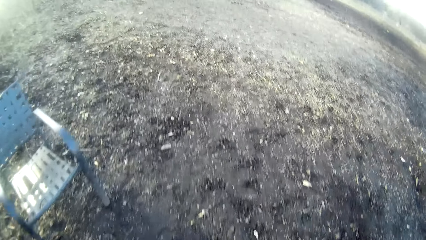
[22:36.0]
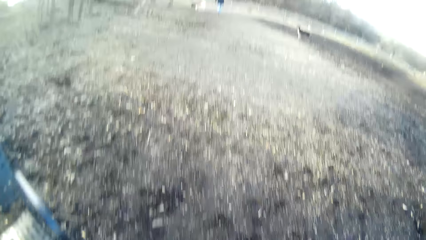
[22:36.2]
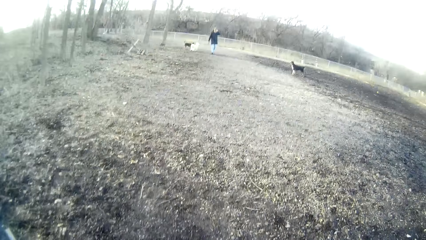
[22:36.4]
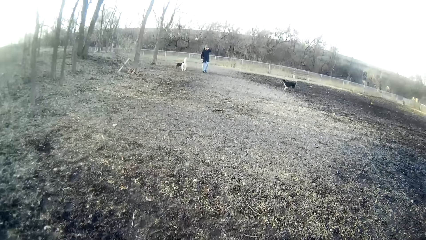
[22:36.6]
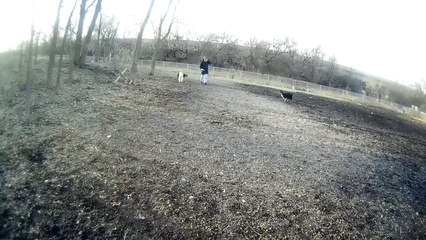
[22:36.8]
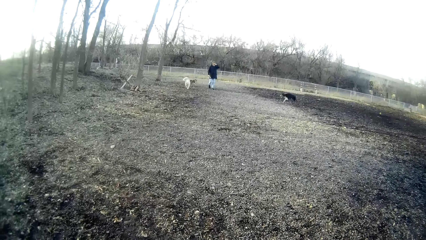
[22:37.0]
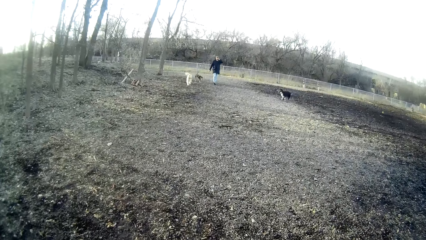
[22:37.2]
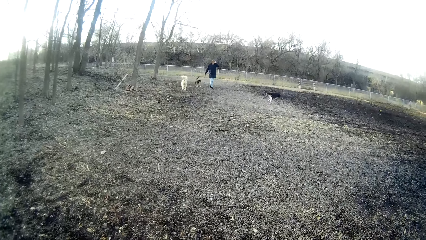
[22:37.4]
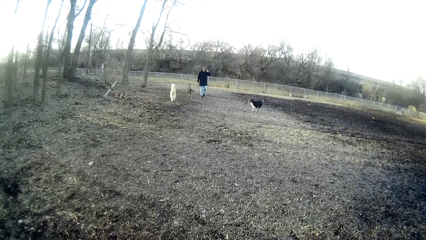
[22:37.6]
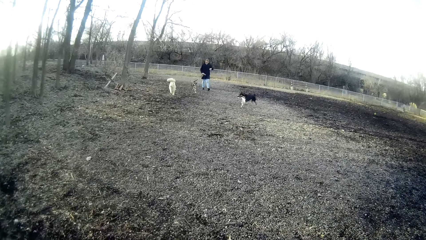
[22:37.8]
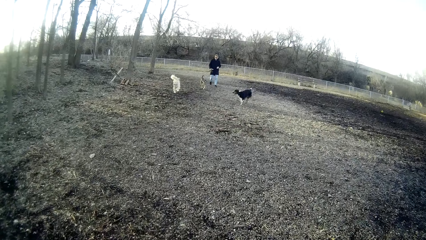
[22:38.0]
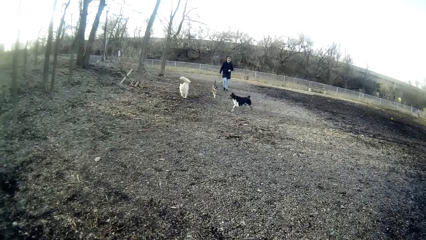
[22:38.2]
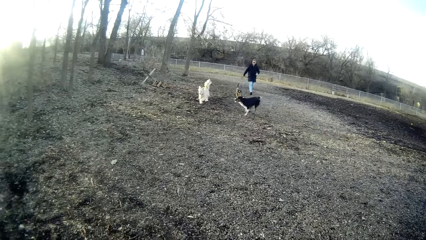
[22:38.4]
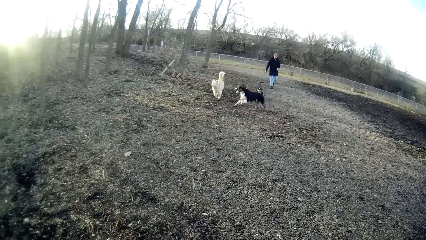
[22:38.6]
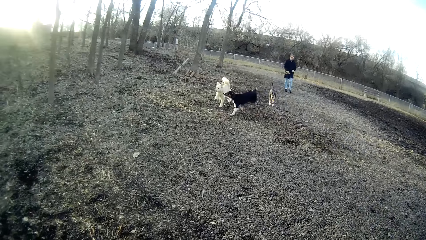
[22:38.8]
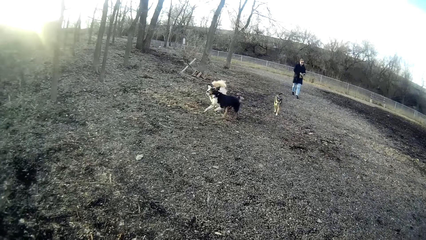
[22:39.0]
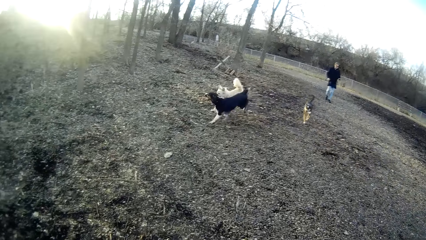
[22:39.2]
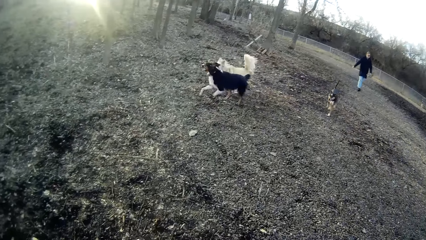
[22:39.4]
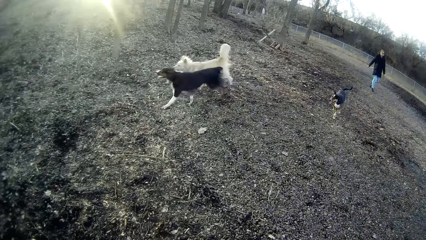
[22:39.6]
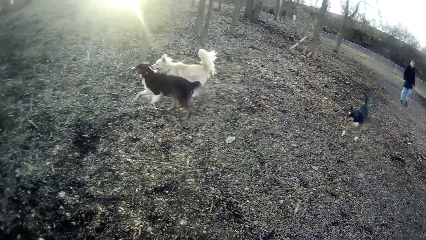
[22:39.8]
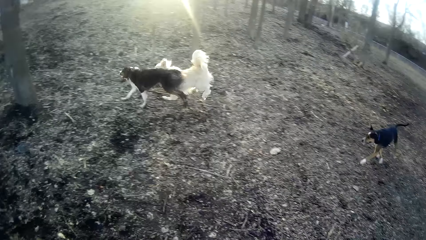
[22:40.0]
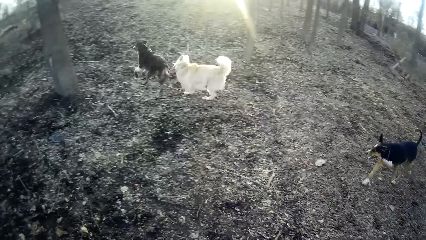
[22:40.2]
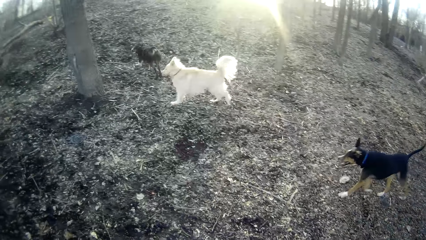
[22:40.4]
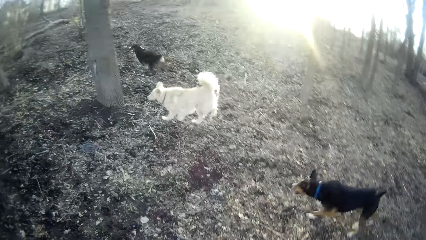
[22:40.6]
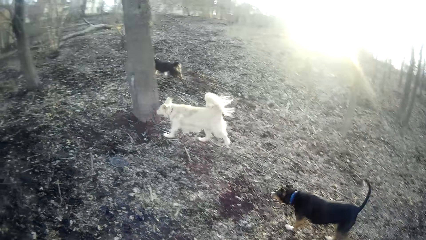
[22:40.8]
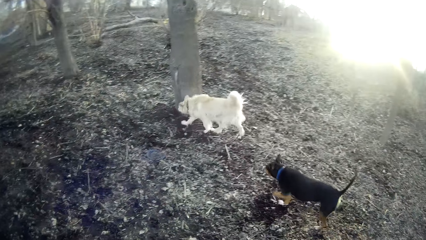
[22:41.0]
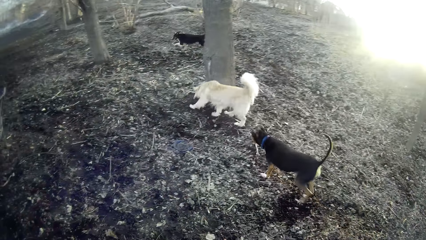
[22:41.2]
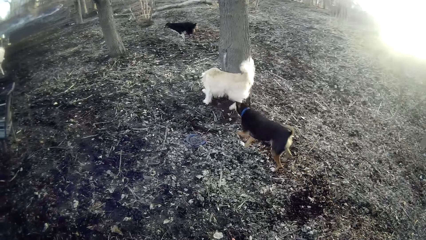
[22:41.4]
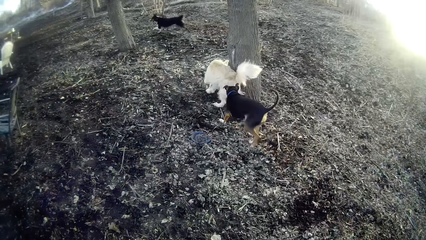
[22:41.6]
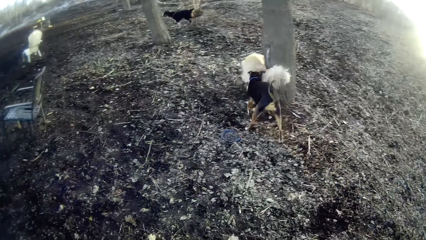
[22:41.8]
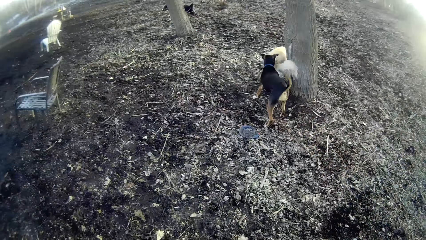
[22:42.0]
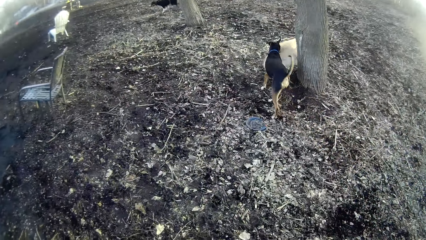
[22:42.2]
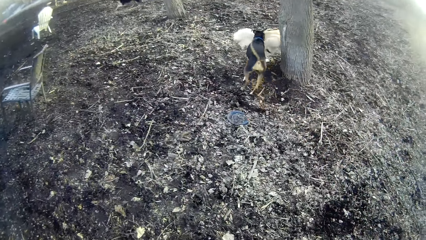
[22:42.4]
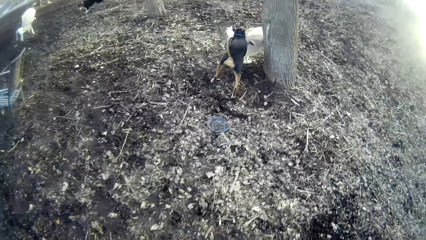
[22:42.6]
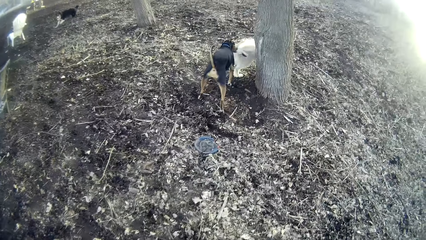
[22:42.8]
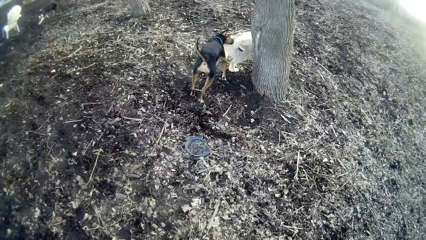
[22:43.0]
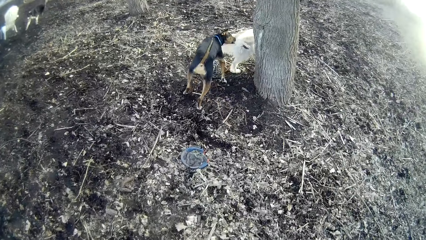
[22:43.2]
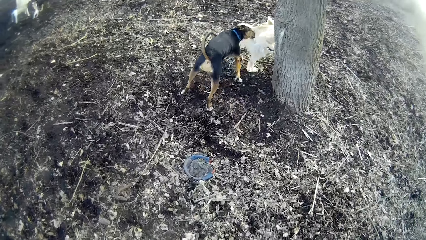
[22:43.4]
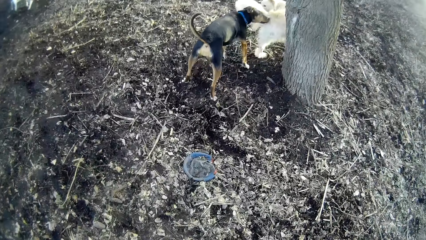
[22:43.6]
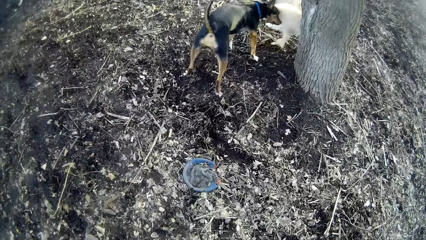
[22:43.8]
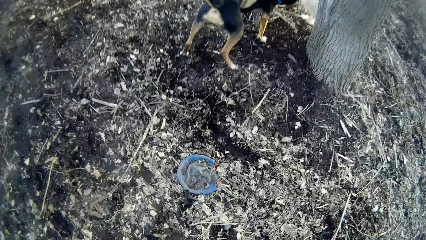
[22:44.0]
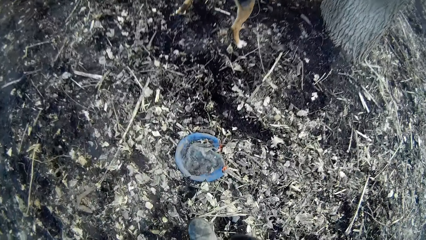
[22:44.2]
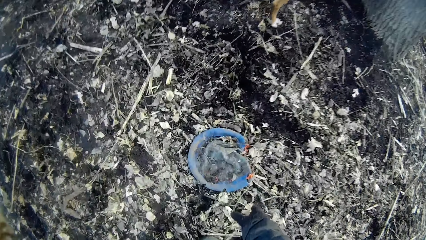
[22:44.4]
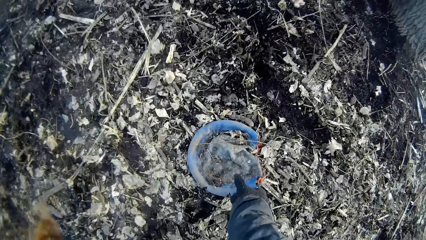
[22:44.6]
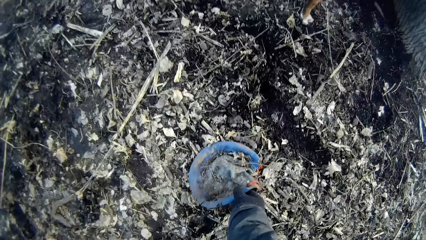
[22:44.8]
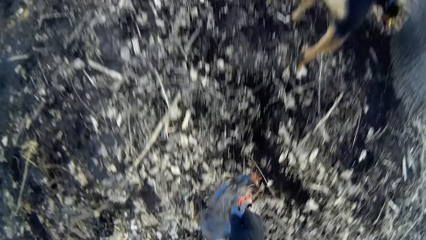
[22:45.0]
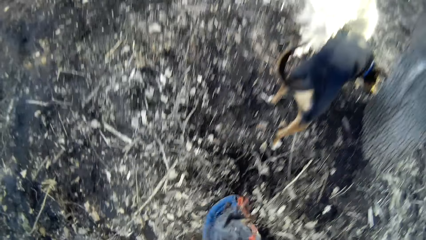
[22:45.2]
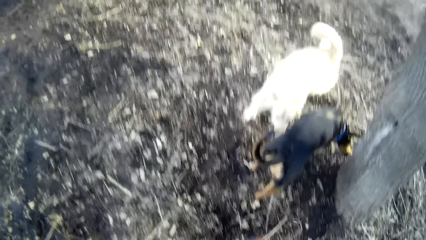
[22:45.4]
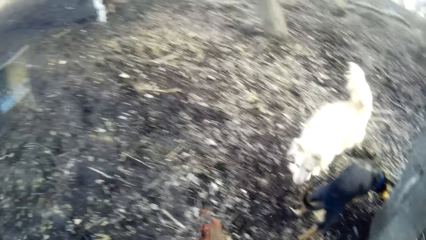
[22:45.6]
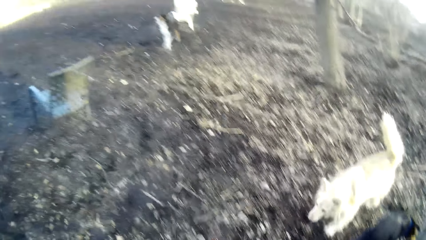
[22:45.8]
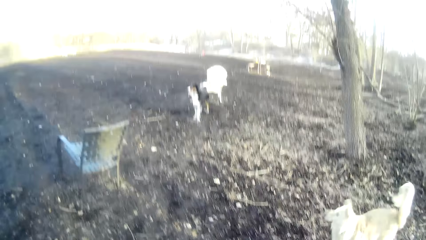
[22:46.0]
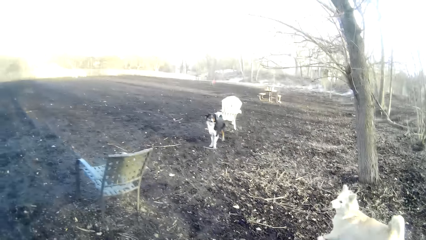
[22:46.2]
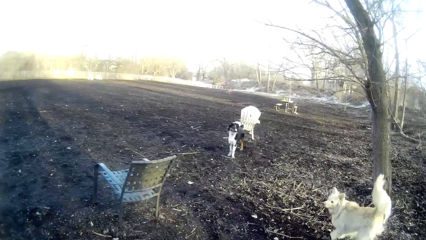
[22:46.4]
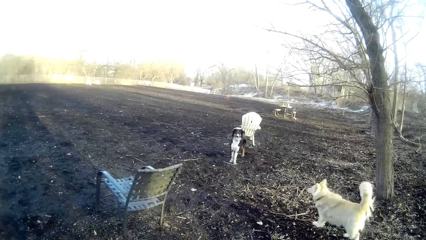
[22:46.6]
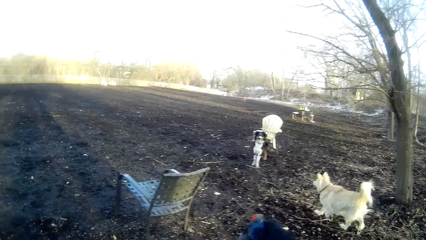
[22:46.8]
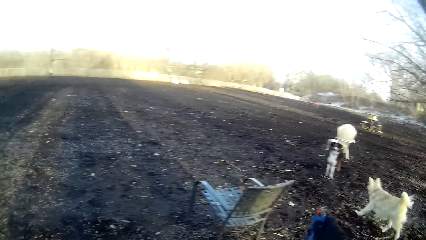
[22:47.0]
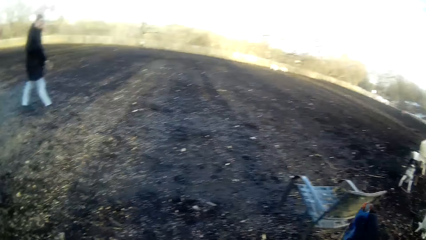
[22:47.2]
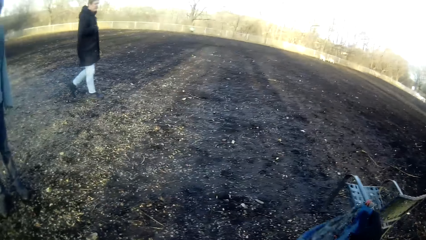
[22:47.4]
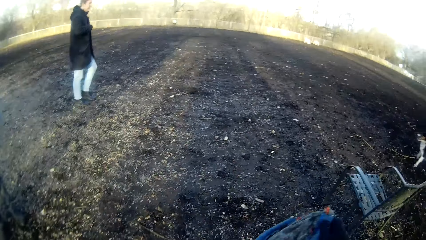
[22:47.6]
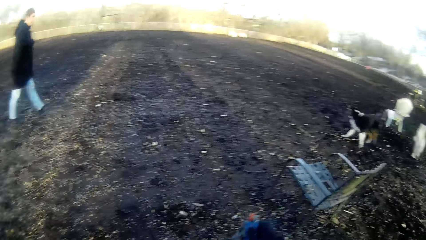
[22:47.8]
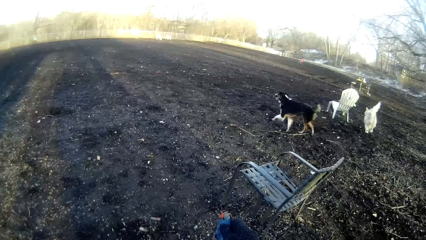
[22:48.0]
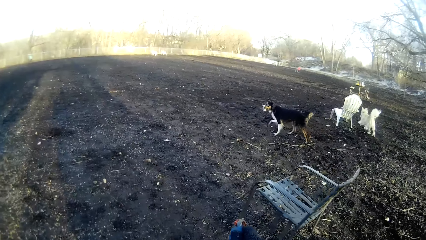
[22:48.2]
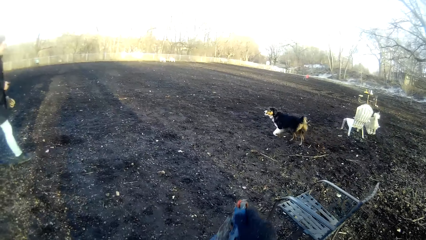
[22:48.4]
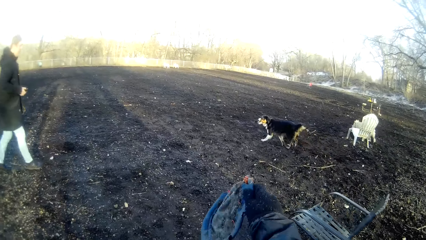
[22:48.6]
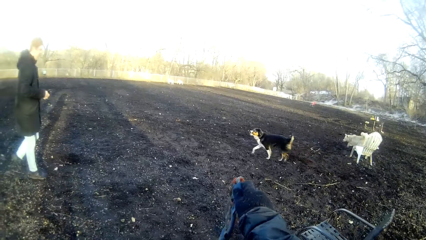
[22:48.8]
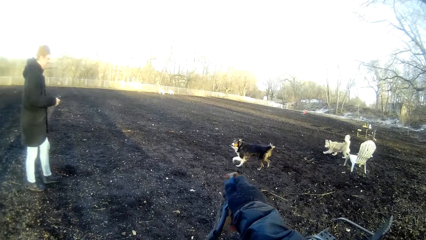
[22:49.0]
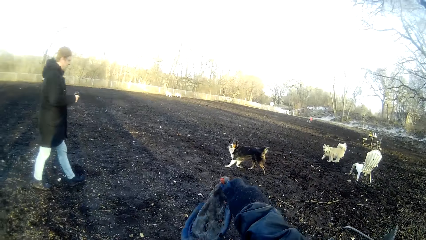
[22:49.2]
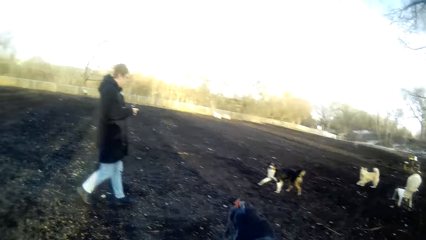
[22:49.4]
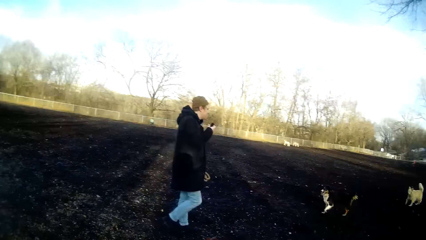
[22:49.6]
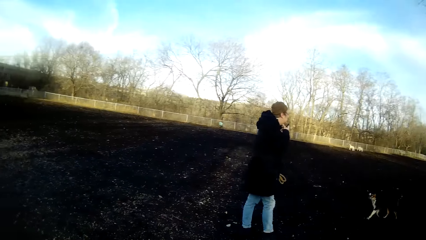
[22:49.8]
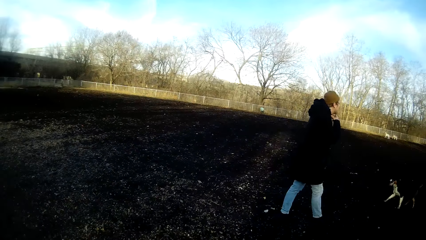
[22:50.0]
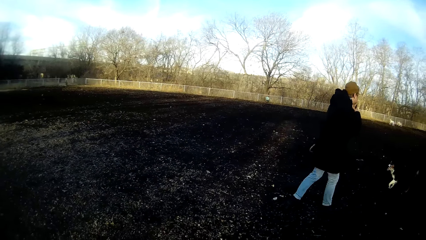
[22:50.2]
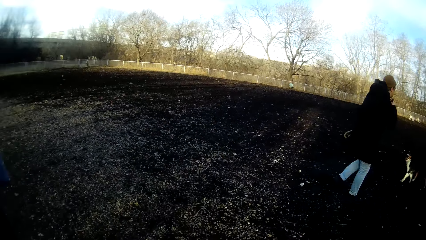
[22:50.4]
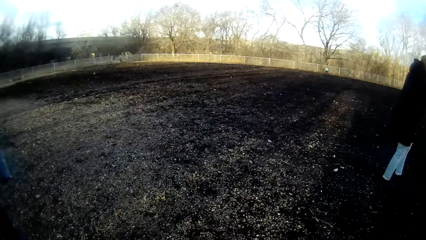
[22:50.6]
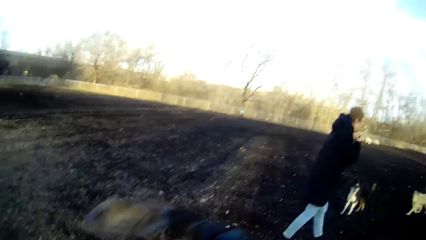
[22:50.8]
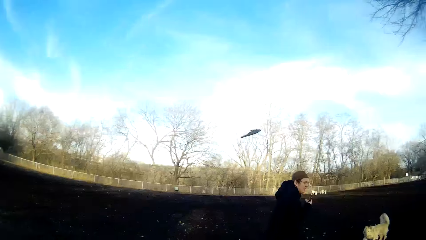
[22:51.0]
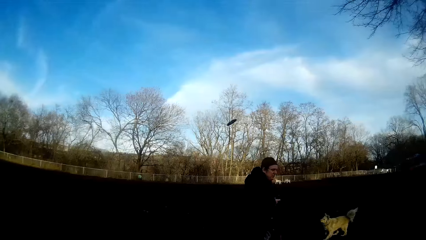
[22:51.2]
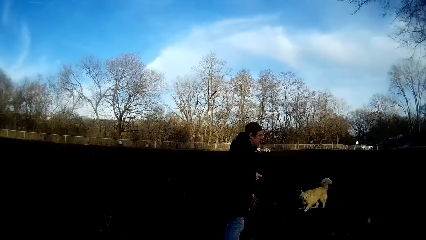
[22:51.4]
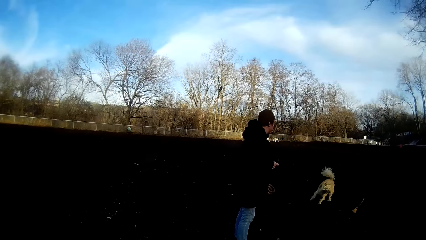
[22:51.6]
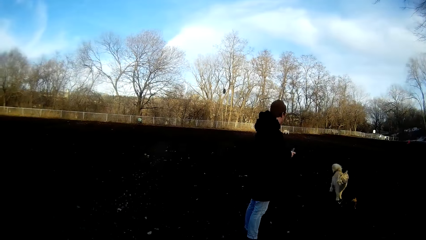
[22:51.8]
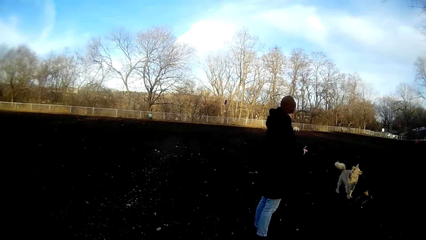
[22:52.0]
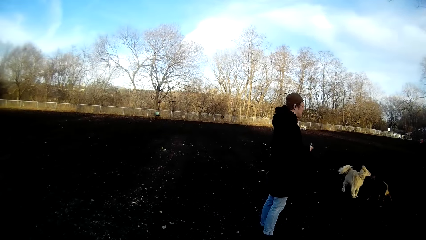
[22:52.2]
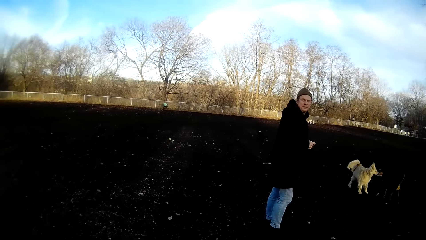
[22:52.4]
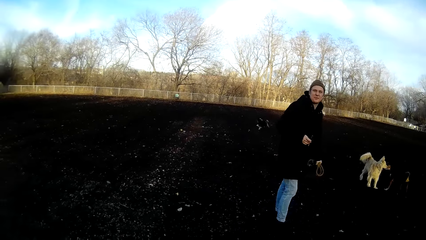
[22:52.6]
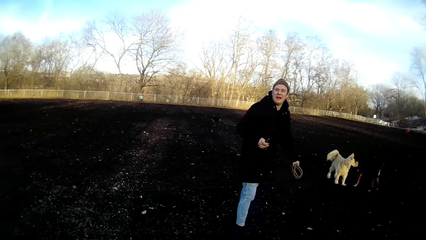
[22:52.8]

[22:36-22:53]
A man walks around. The dog urinates on a tree. The camera wearer picks up a rope toy from the ground. They stare around. The man walks around. The man scratches his face. The camera wearer throws the toy across the field. Another dog chases down the toy. The man talks to the camera wearer.
